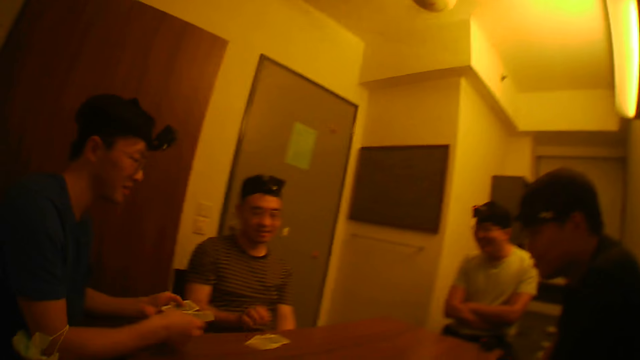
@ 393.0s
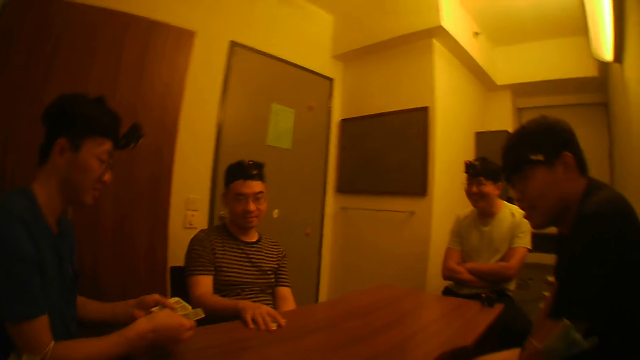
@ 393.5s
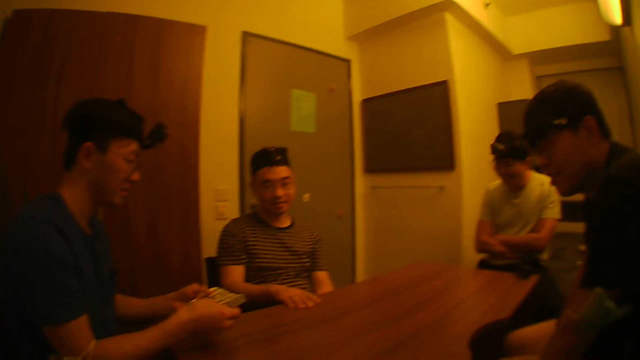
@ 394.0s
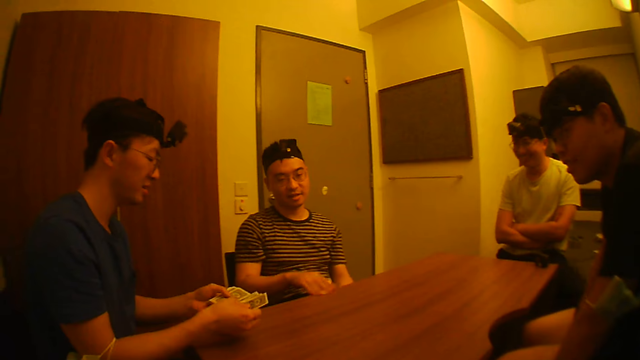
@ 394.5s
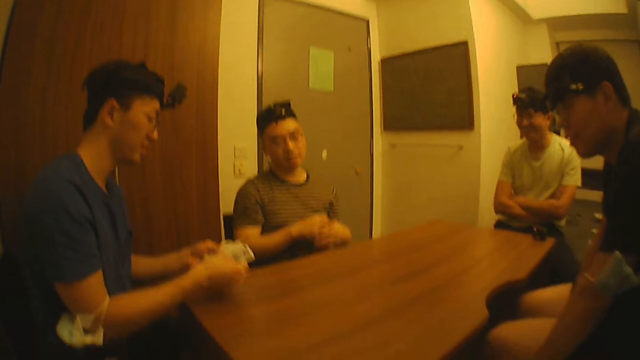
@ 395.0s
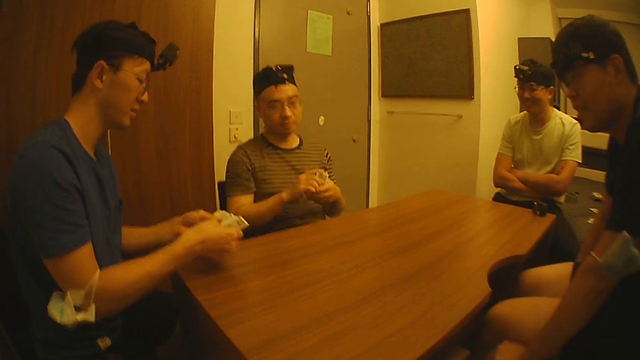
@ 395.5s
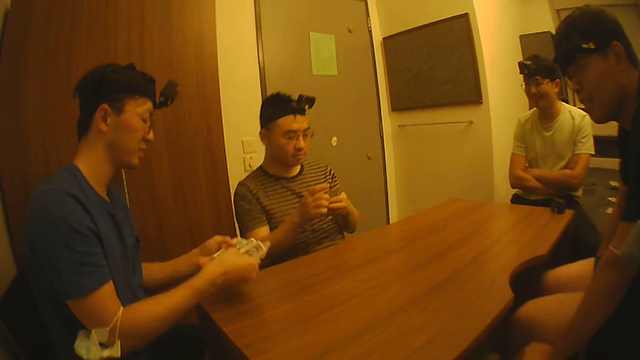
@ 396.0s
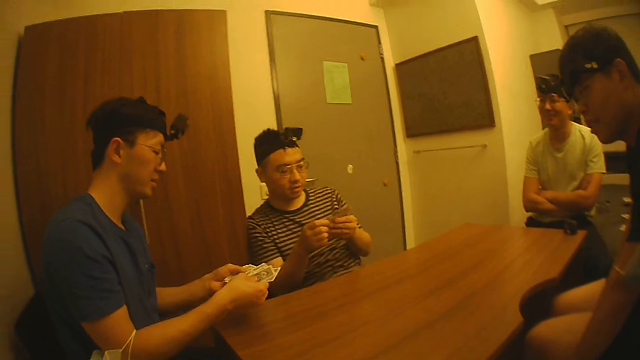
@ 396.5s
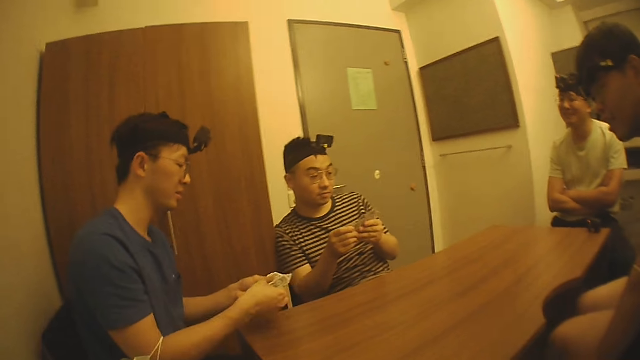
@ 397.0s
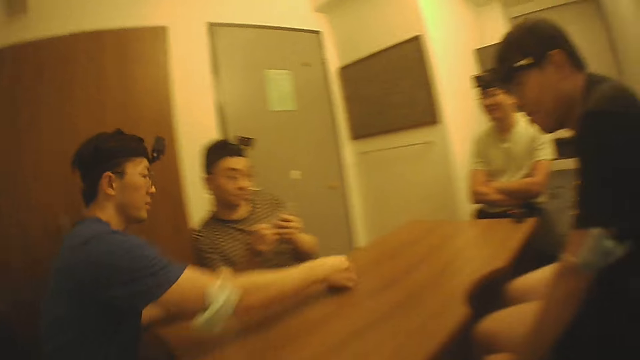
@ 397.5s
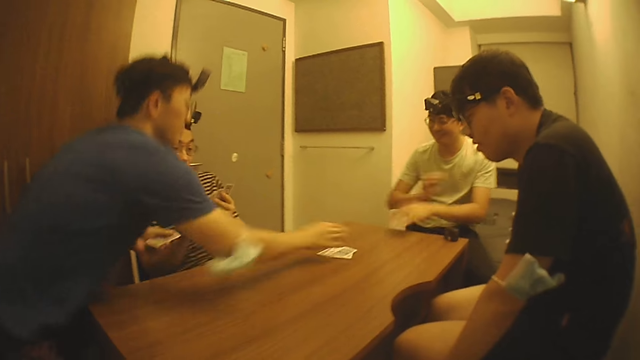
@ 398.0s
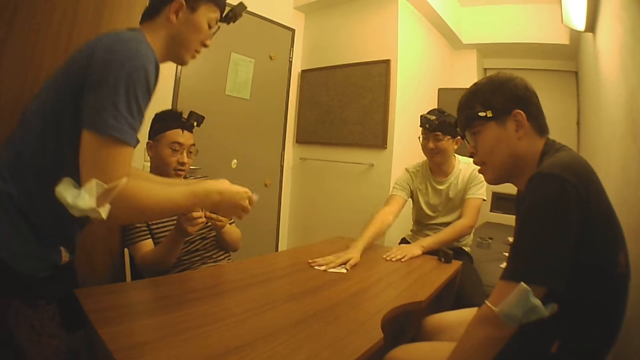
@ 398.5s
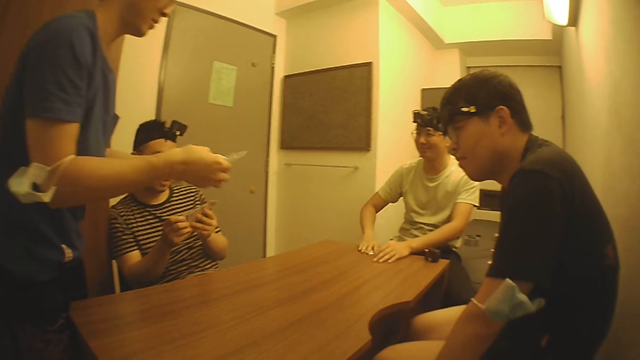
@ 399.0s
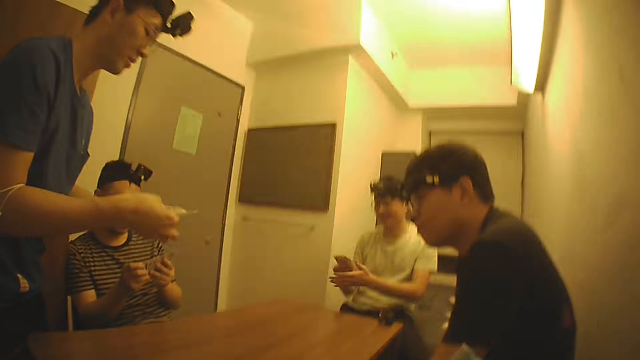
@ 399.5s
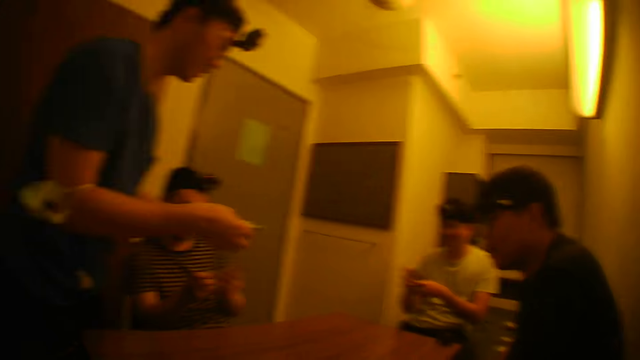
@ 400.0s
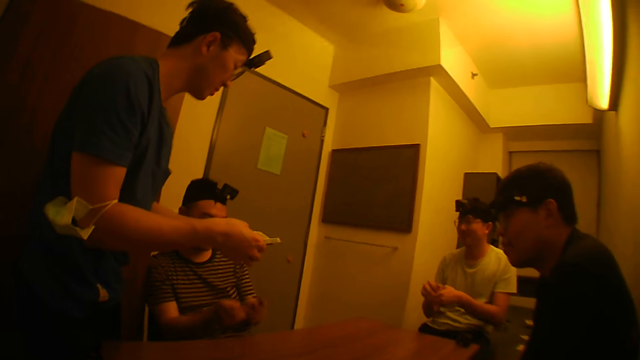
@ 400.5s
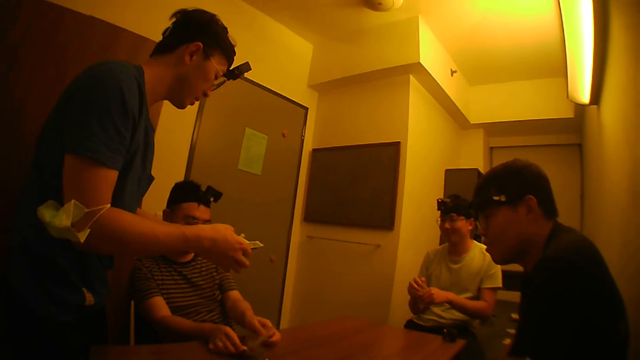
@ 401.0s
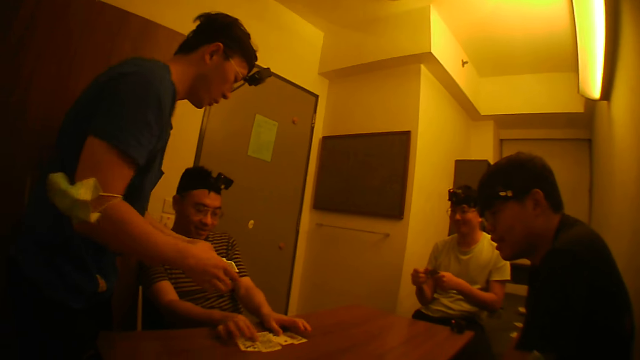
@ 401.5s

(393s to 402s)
A man picks cards from the table. The camera wearer shuffles the cards with his hands, places a card on the table, and stands up. Another man picks the cards from the table. The camera wearer shuffles the cards with his hand.

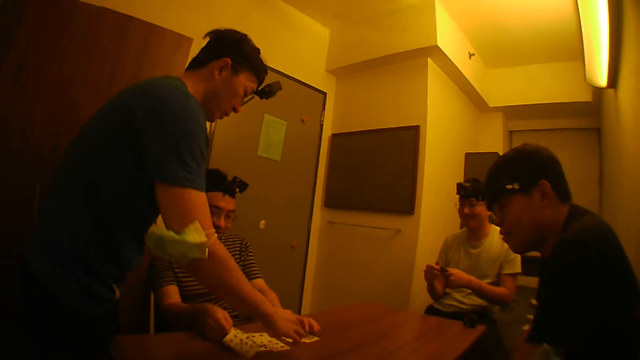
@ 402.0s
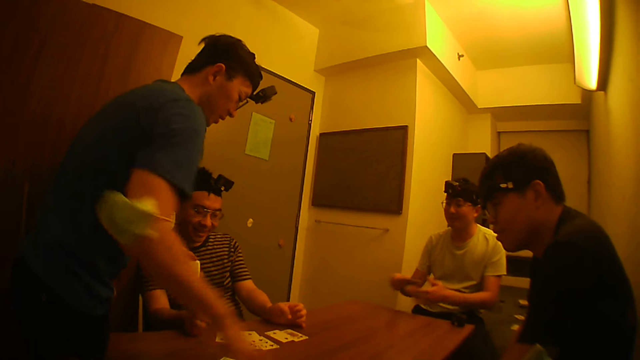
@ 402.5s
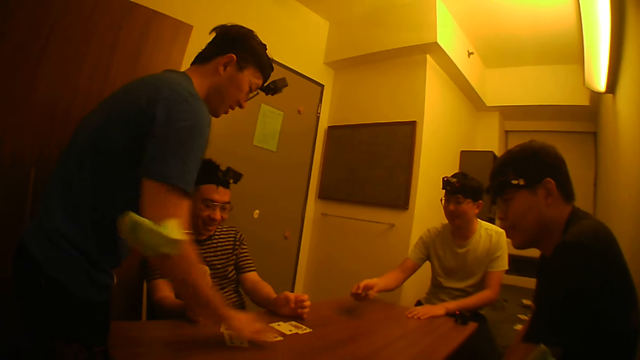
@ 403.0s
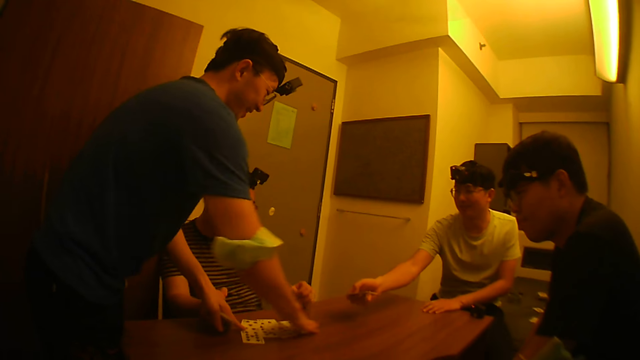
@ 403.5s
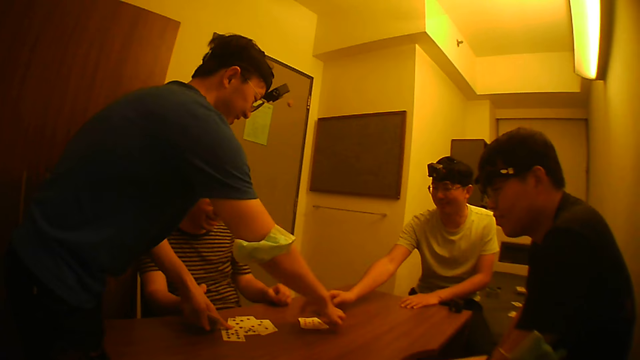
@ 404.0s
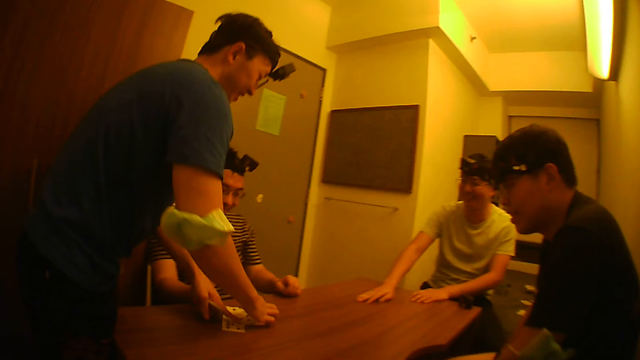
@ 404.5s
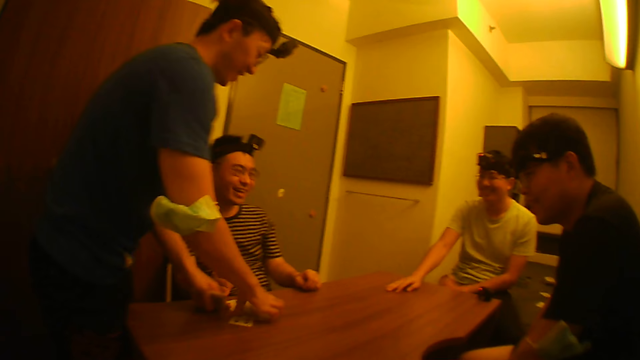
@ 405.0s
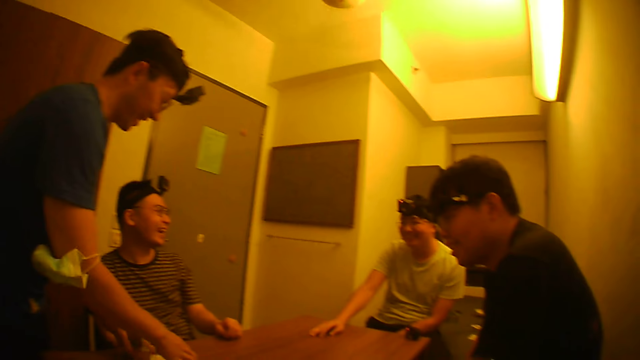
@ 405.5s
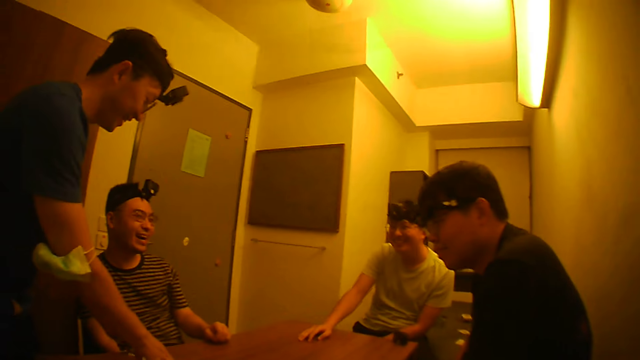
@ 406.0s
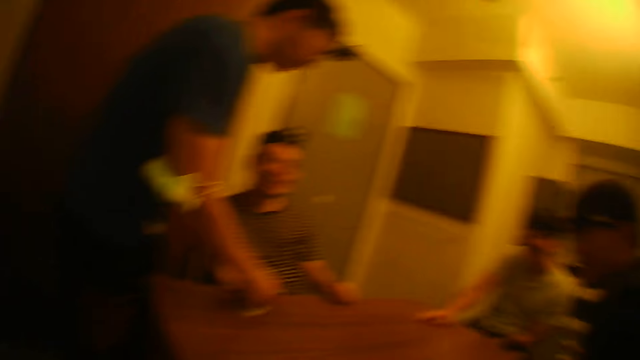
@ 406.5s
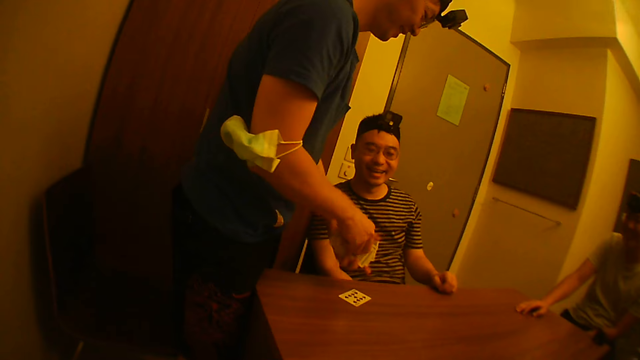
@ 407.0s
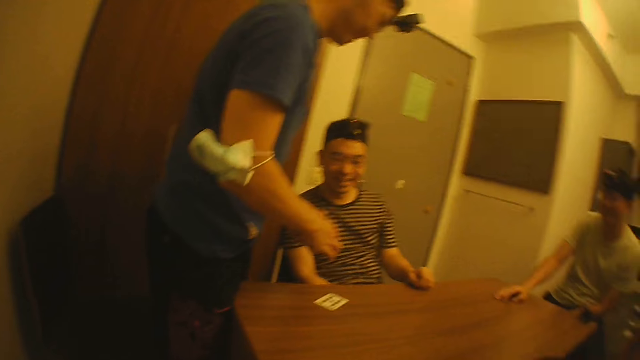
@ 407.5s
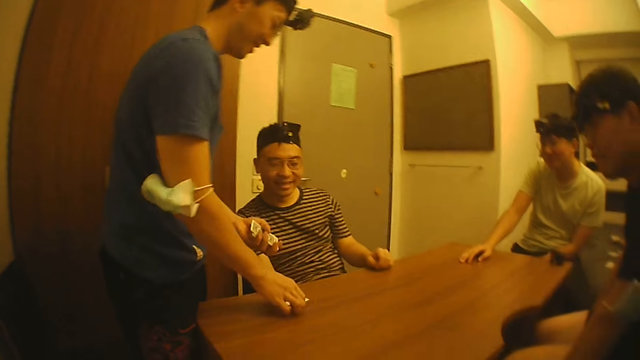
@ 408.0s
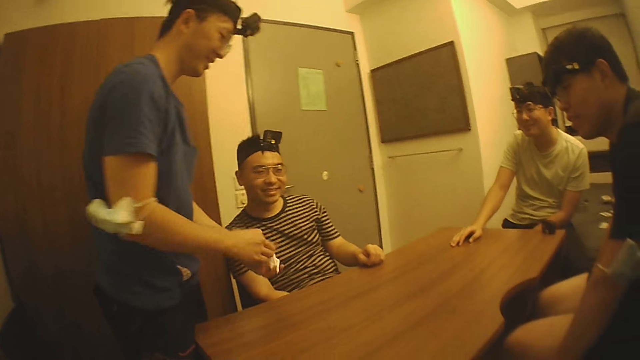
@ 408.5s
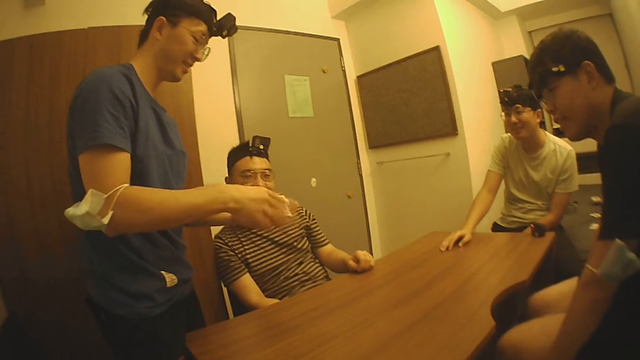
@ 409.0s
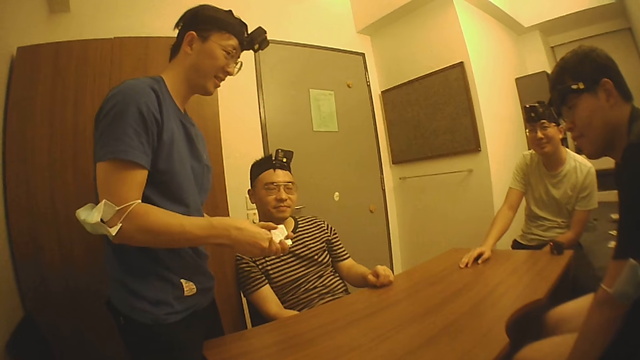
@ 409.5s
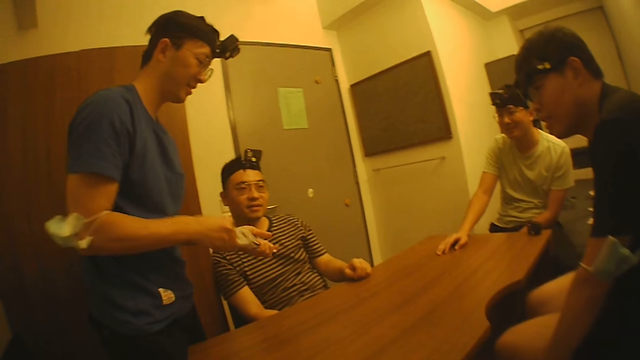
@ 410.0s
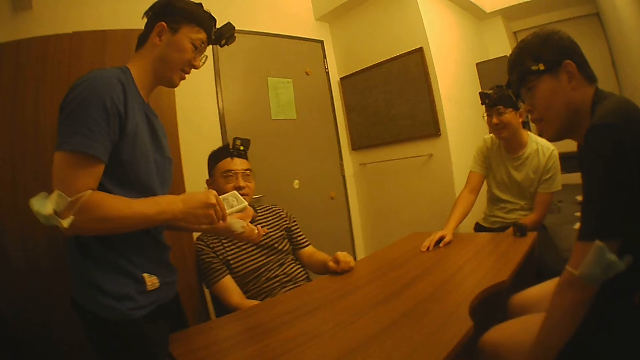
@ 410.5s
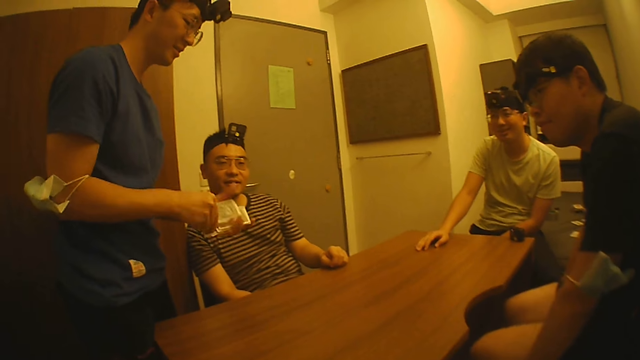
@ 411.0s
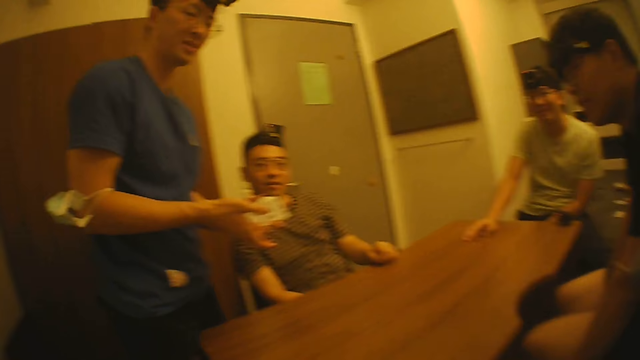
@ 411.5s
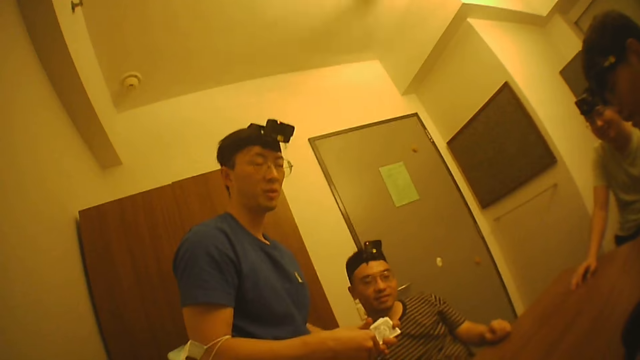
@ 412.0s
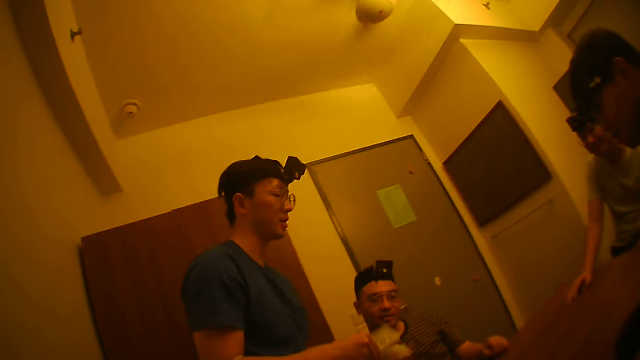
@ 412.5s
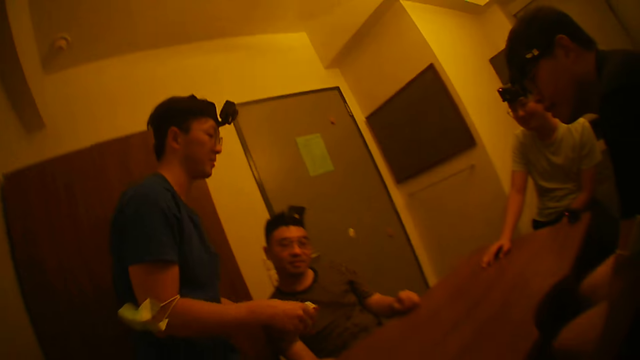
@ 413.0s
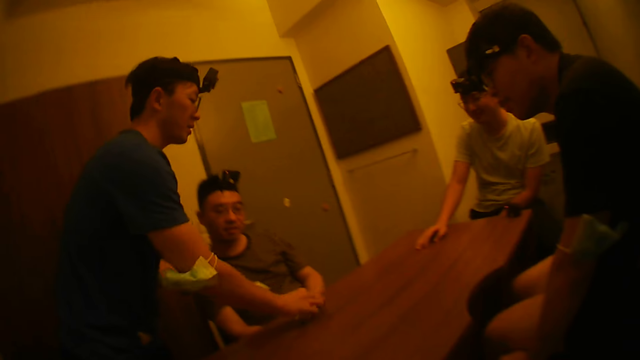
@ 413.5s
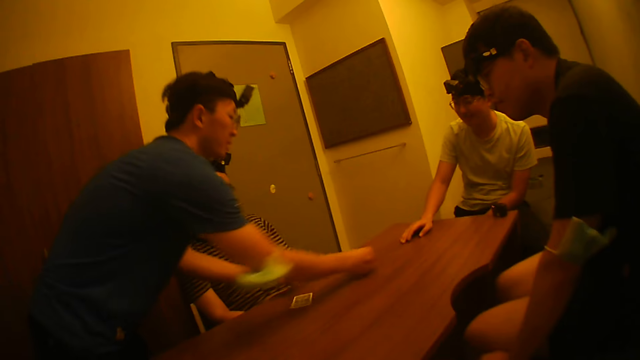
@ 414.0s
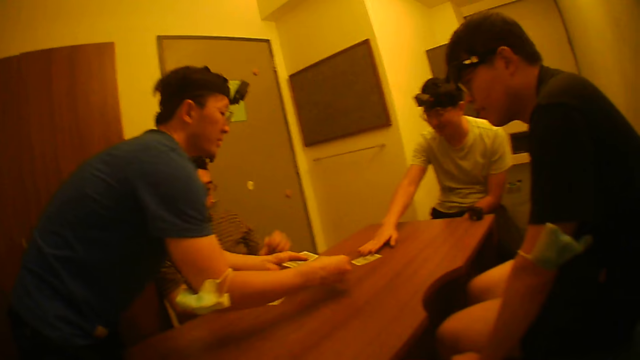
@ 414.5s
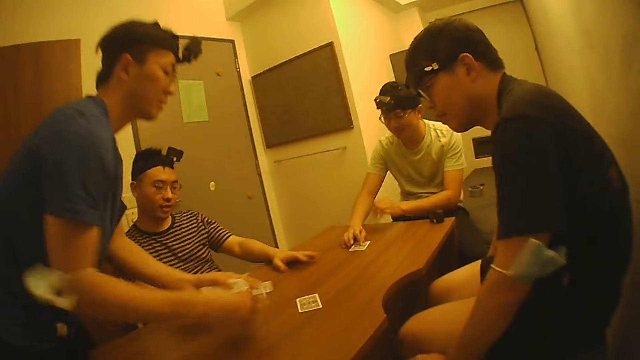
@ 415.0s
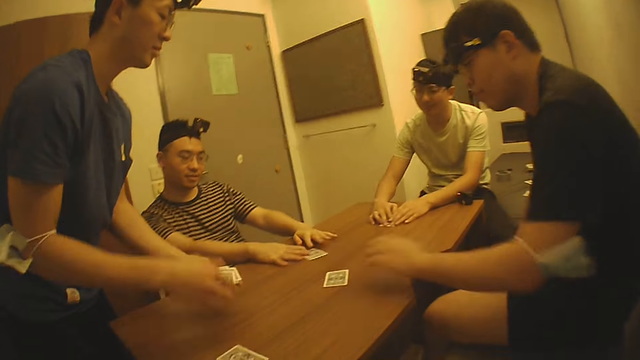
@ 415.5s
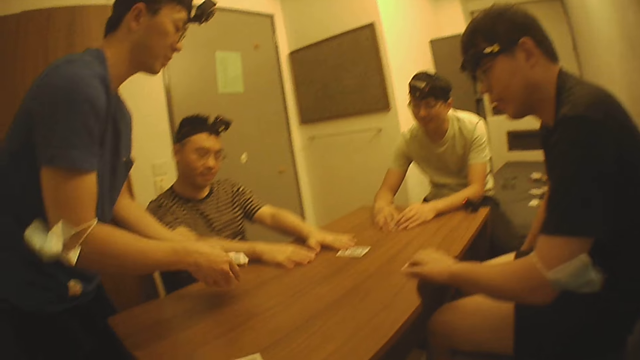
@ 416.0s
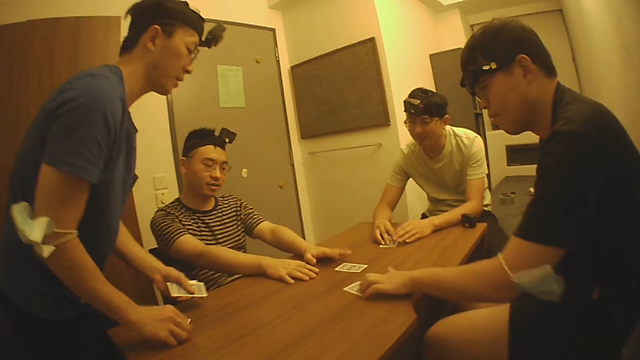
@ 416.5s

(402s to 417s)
A man picks cards from the table. Another man places a card on the table. The camera wearer picks the cards from the table. The second man hits the table with his hand. The camera wearer picks the cards from the table. He shuffles the cards with his hands and interacts with a man. He places the cards on the table. This man distributes the cards on the table with his hands. The second man picks the cards from the table. Another man picks the cards from the table.
